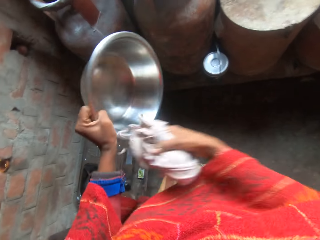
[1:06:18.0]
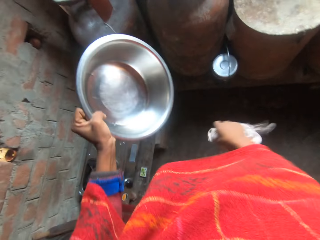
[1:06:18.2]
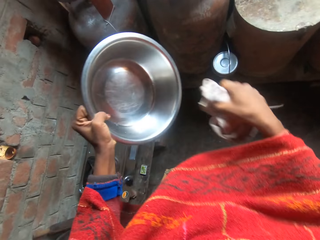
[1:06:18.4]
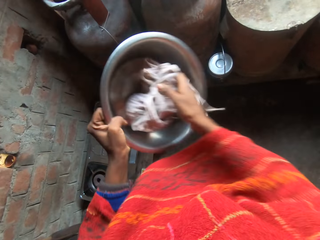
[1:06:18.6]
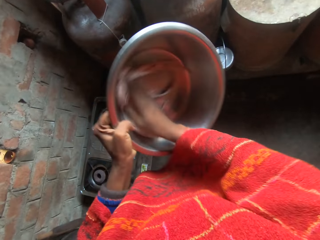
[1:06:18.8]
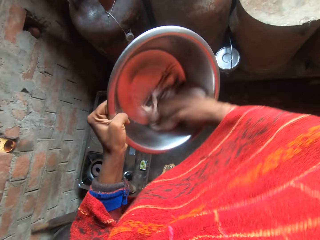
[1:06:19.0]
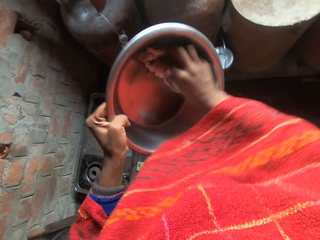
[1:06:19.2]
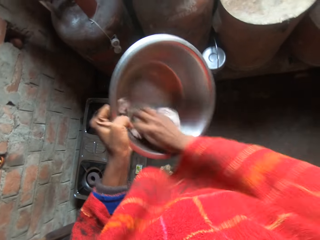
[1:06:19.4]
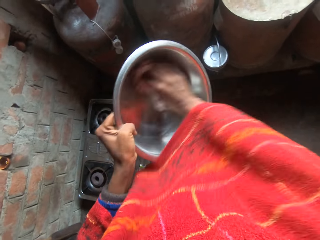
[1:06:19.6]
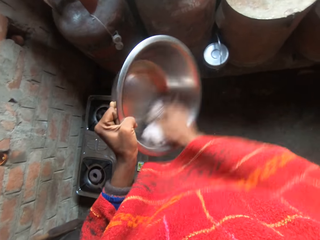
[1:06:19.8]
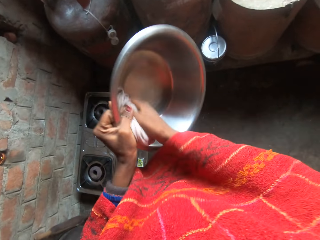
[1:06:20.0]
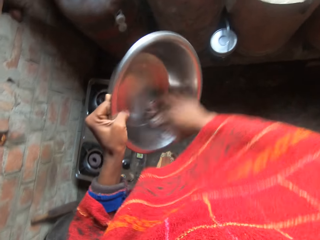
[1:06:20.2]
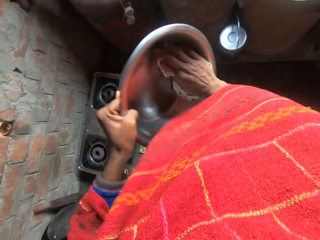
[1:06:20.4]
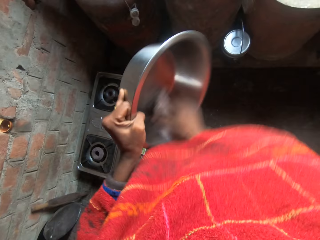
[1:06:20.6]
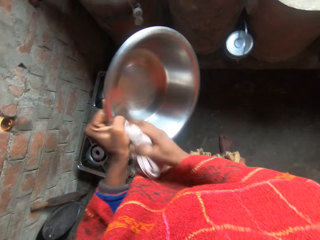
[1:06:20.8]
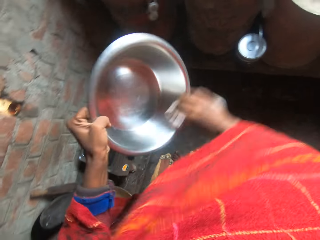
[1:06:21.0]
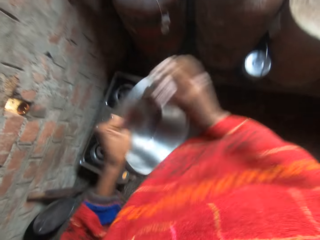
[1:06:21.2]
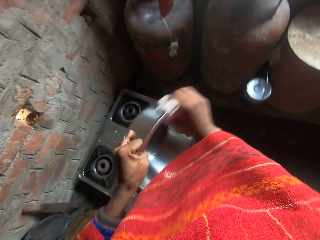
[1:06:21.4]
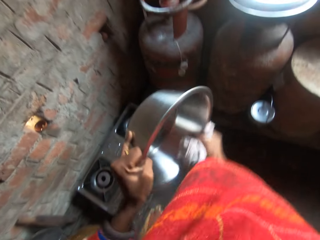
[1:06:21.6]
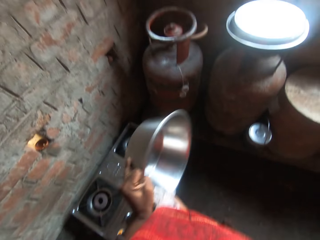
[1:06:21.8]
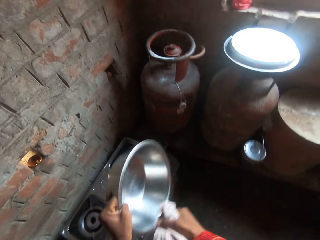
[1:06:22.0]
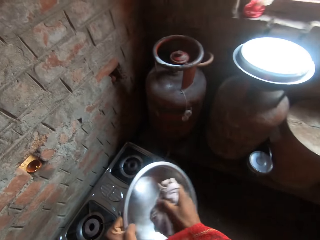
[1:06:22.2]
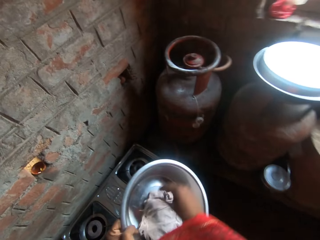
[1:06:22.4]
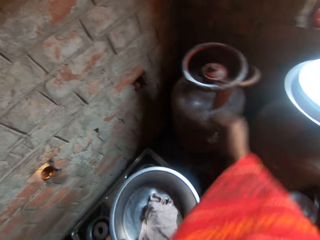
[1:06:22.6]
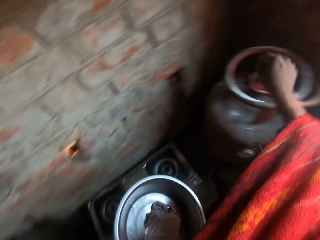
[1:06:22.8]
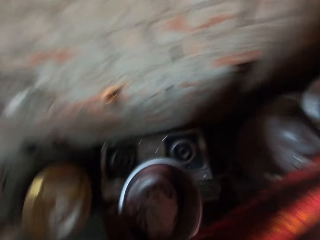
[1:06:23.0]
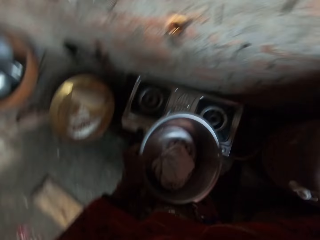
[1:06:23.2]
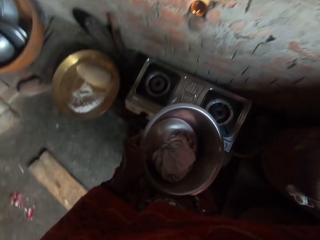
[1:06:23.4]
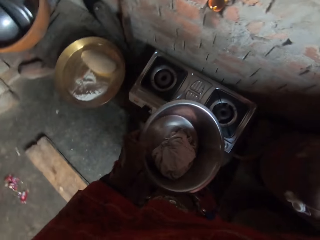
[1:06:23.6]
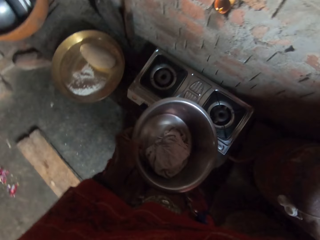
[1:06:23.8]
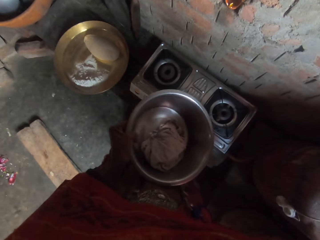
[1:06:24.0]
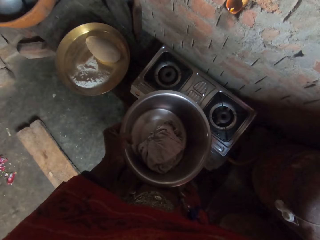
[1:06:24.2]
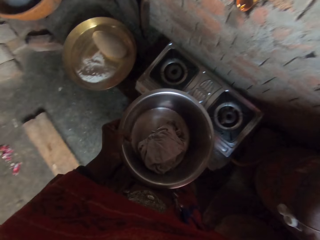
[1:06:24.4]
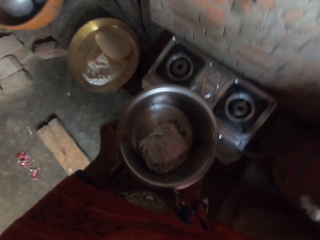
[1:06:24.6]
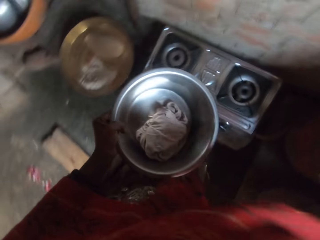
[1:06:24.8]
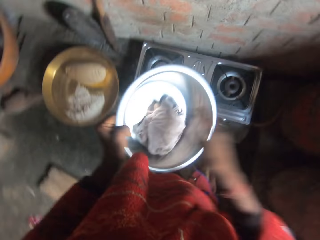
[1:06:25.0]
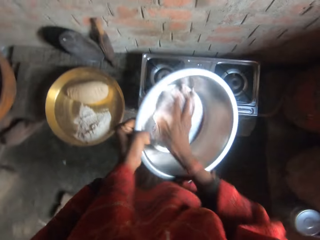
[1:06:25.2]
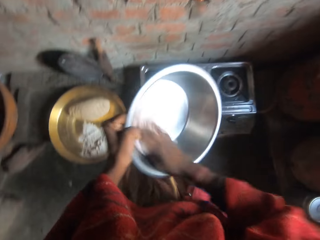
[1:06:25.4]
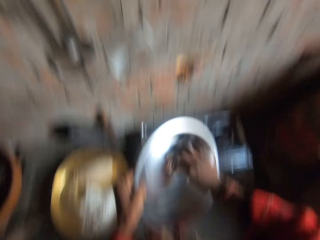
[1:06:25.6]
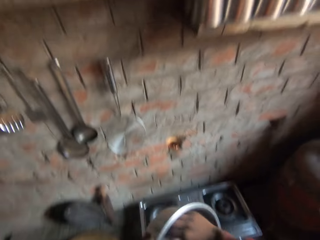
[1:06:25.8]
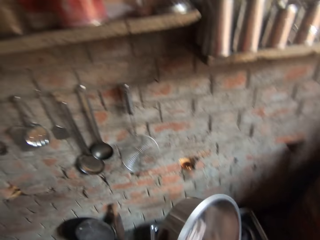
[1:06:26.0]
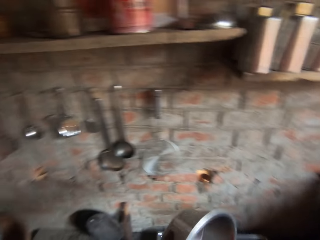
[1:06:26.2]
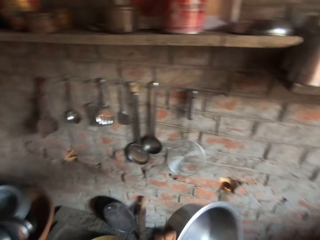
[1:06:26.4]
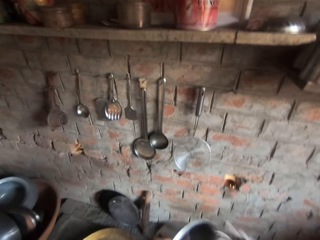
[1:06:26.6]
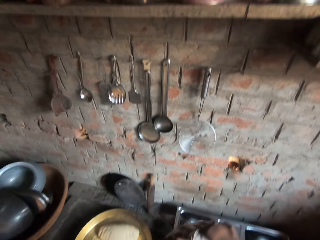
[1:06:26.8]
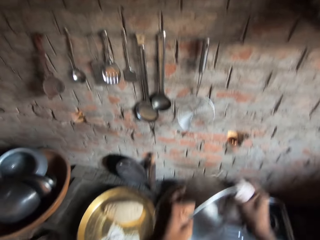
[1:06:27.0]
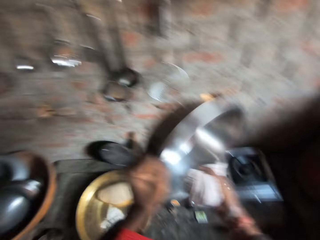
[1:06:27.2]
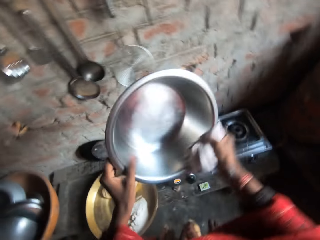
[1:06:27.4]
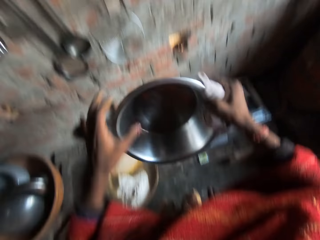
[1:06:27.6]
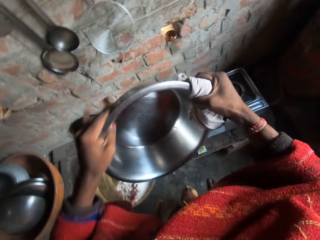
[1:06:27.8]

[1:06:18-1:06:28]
The camera wearer drops the cloth inside the stainless bowl. They turn on the gas cylinder, move the right hand, and touch the gas cylinder. They continue wiping the inner part of the bowl with the cloth. They hold the cloth.

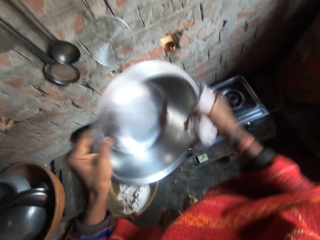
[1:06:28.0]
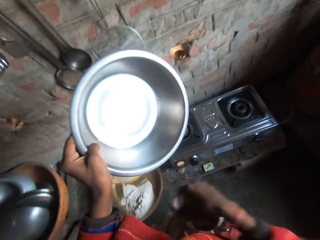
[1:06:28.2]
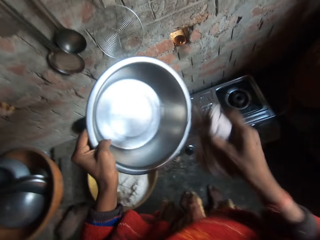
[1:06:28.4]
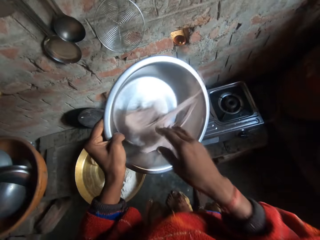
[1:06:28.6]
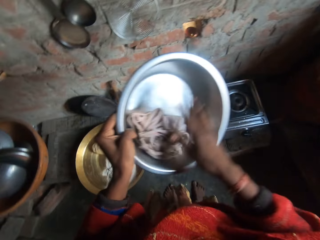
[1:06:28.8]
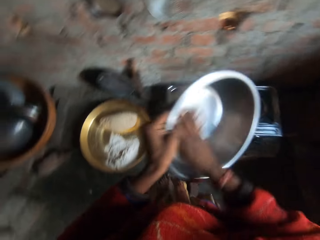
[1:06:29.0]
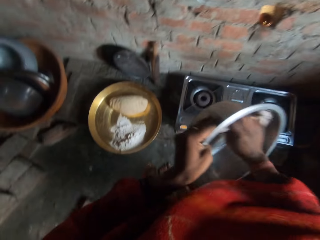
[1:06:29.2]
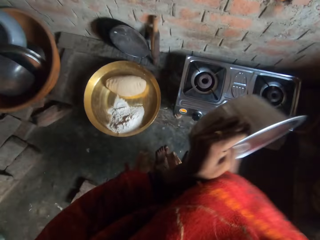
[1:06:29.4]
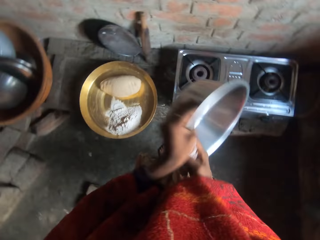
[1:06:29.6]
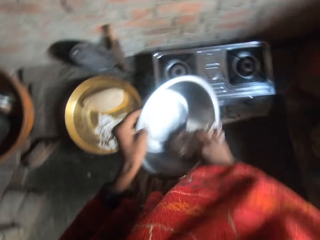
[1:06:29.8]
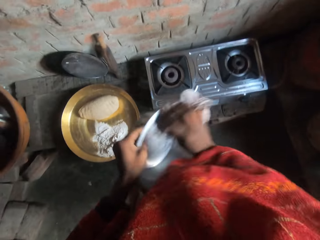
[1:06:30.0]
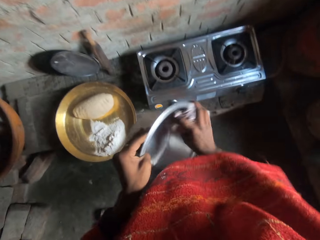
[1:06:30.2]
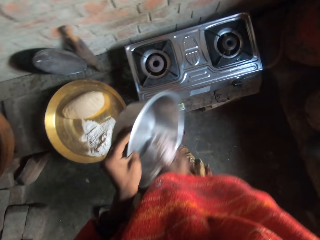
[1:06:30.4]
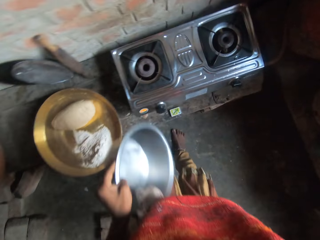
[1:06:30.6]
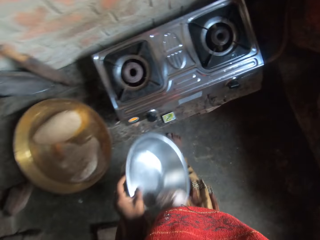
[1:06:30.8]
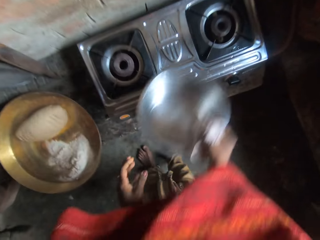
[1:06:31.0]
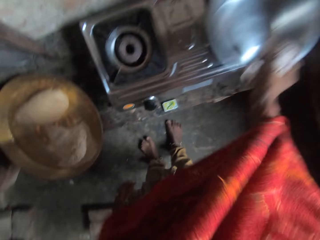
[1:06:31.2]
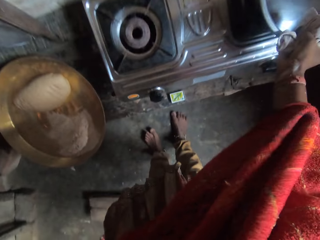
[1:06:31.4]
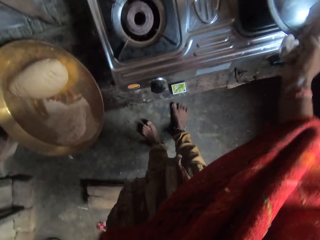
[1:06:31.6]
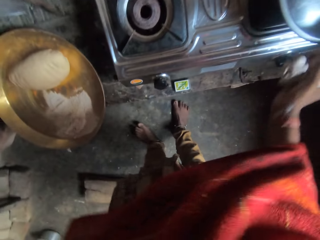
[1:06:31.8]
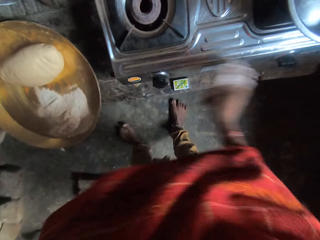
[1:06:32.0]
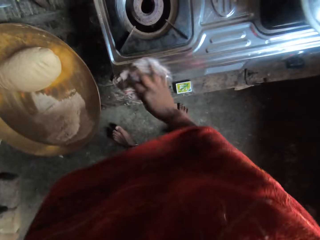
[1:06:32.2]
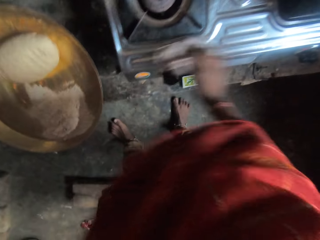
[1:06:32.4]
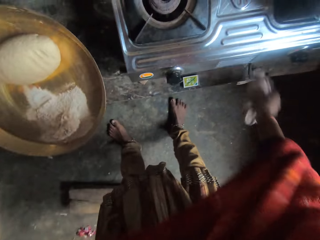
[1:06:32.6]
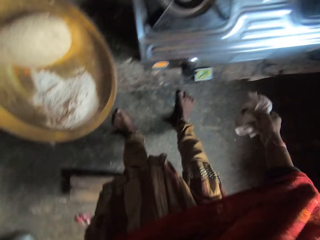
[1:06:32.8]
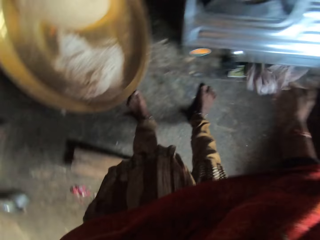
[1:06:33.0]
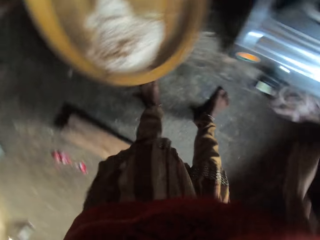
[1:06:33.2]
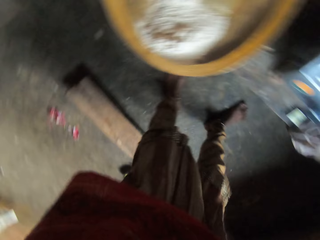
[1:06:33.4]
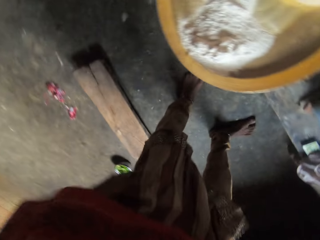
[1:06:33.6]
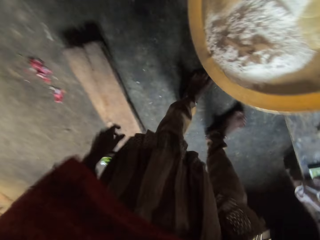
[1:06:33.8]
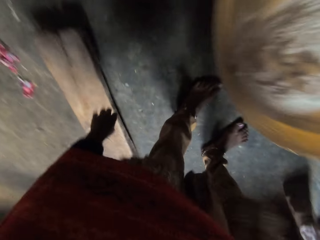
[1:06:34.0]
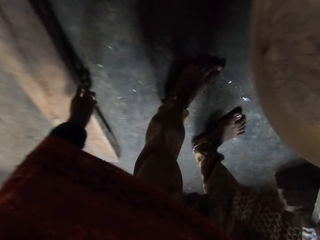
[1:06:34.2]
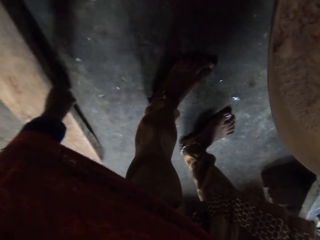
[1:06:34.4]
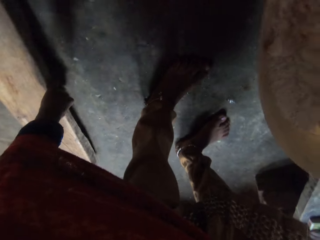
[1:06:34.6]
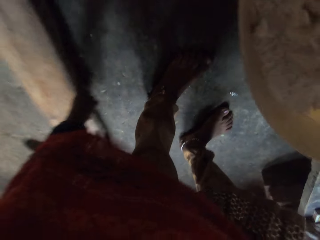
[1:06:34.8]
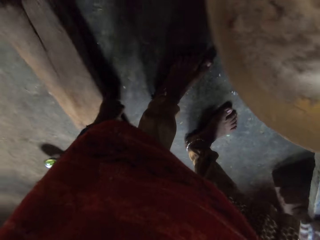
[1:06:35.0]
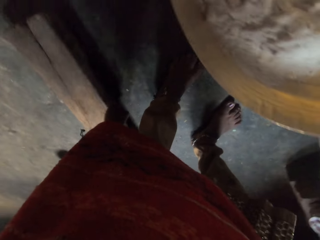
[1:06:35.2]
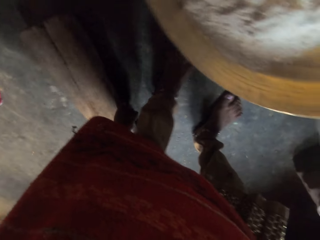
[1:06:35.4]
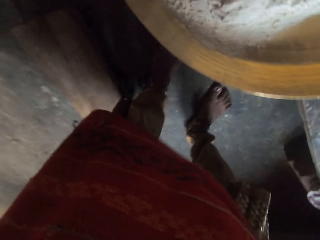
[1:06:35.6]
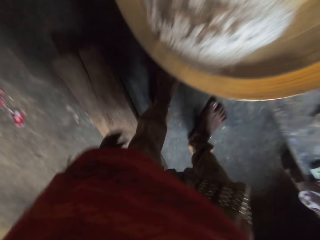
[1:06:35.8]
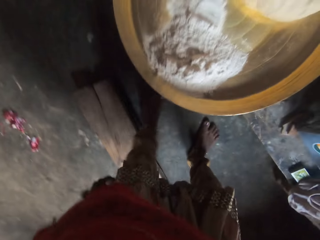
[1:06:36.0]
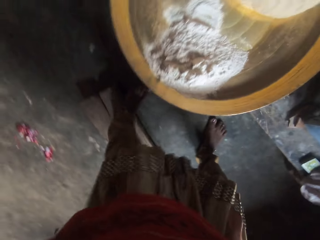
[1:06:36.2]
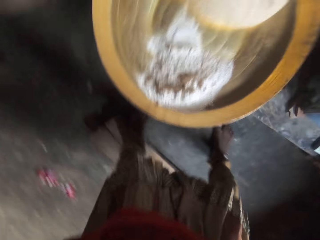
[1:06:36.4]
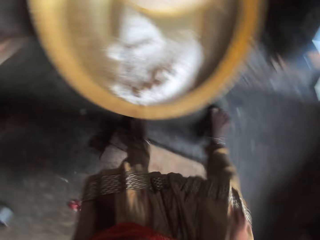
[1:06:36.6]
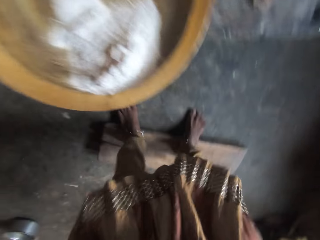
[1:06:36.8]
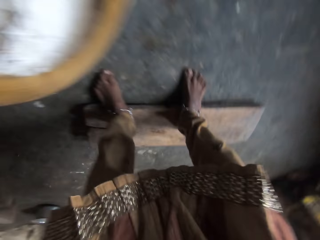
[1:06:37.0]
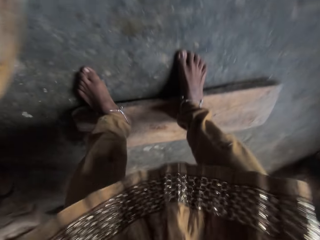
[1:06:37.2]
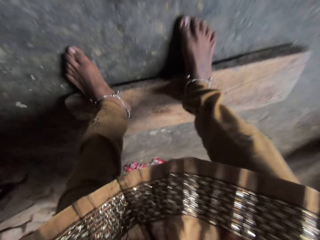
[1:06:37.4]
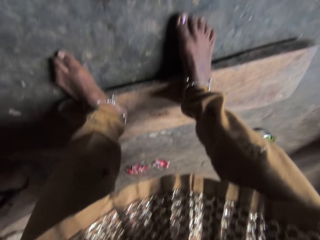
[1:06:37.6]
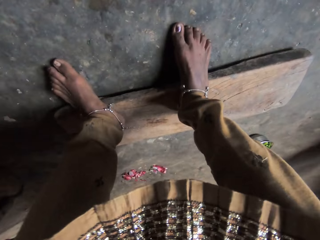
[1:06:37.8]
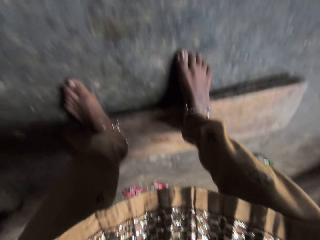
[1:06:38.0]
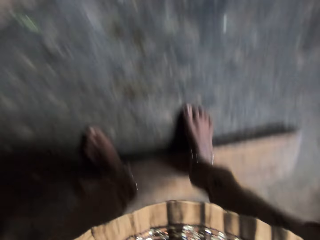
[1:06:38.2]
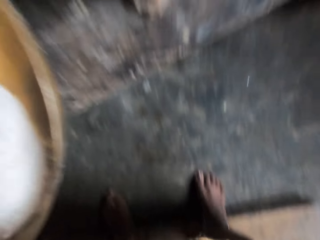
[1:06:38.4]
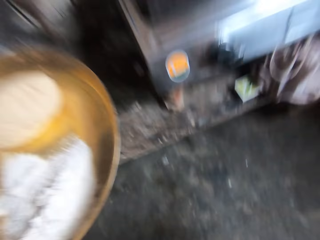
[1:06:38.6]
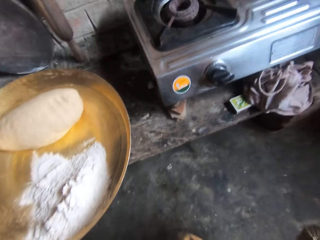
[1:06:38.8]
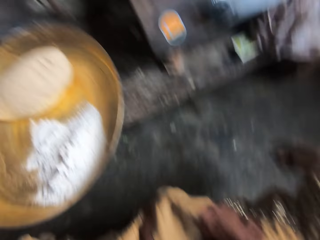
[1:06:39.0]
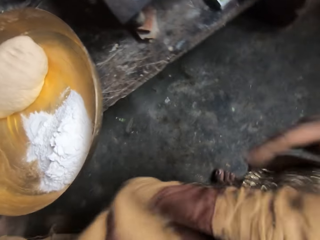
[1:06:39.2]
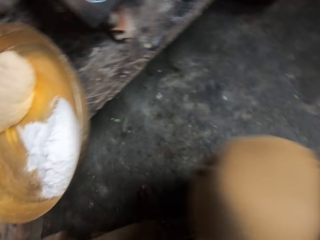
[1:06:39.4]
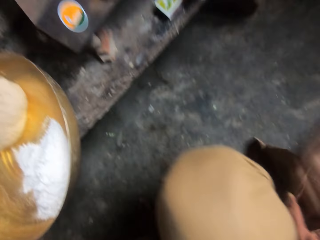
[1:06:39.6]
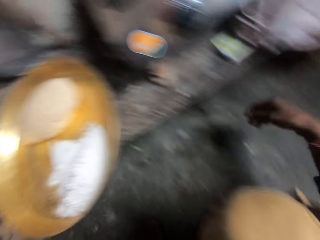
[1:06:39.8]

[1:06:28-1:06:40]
The camera wearer drops the cloth inside the stainless bowl. She continues wiping the inner part of the bowl with the cloth. She drops the stainless bowl on the cooker. She touches the cooker with the cloth in her hand and wipes the cooker. She places the cloth on the table and stands up. She moves a wooden board or wood on the ground closer to her. She sits on the wooden board. She steps on the wood. She steps on the wood with the other leg. She squats.
